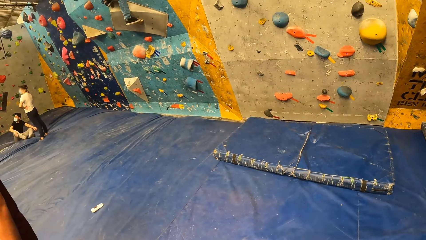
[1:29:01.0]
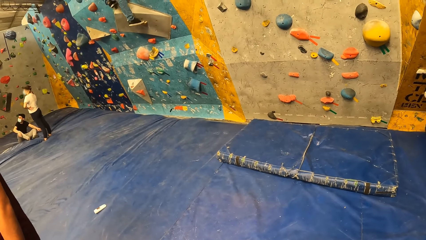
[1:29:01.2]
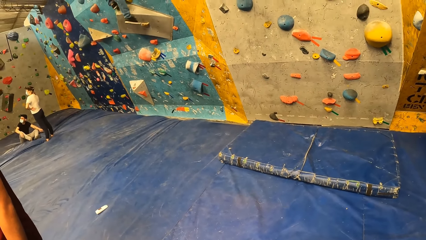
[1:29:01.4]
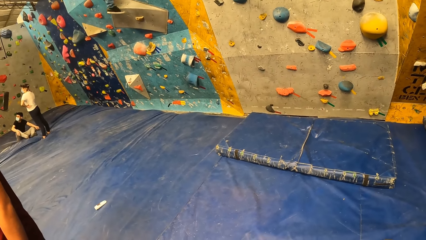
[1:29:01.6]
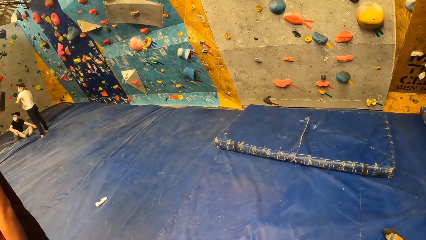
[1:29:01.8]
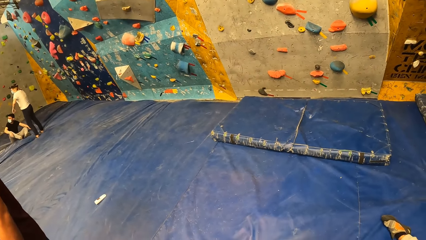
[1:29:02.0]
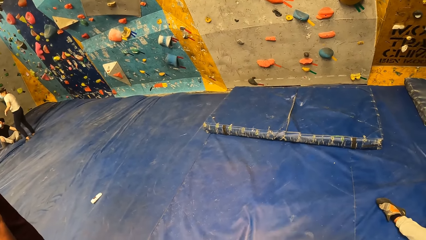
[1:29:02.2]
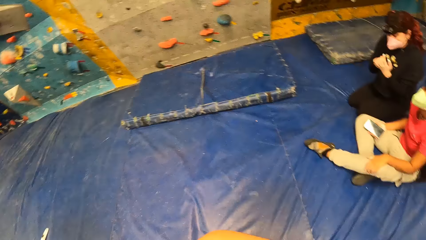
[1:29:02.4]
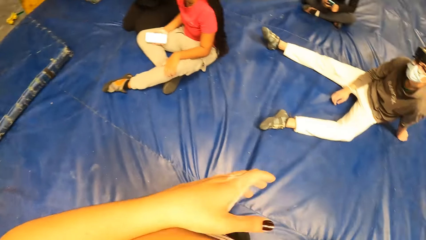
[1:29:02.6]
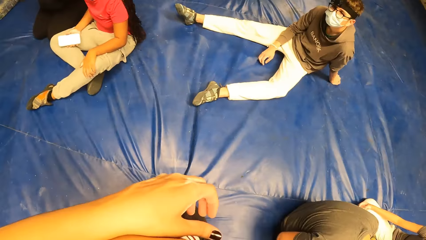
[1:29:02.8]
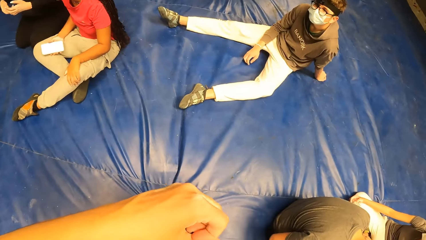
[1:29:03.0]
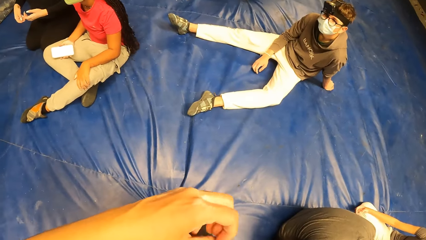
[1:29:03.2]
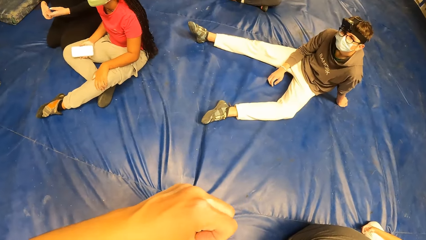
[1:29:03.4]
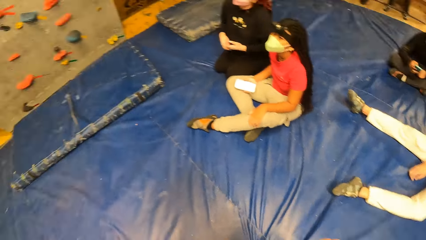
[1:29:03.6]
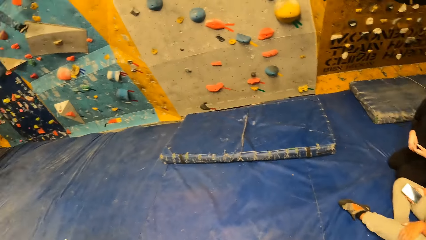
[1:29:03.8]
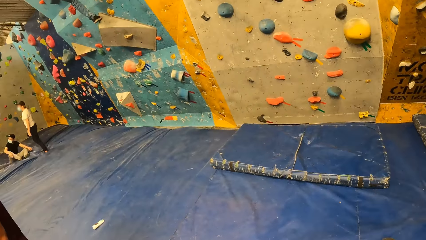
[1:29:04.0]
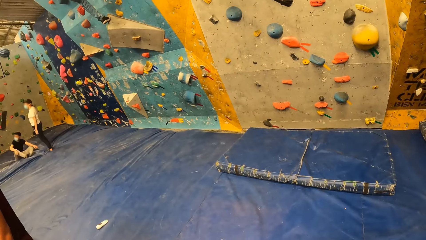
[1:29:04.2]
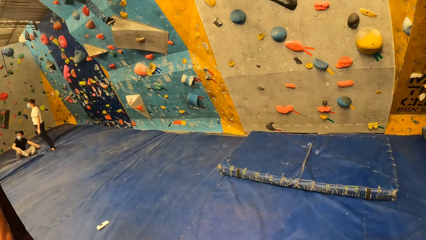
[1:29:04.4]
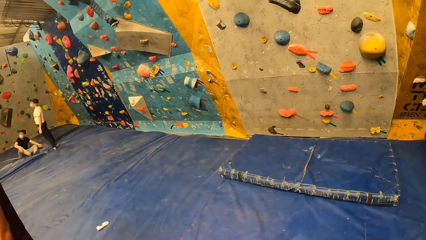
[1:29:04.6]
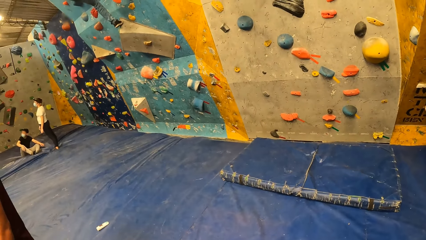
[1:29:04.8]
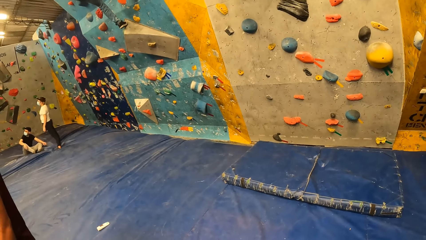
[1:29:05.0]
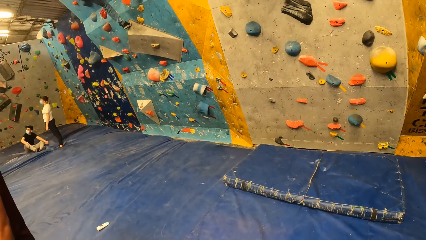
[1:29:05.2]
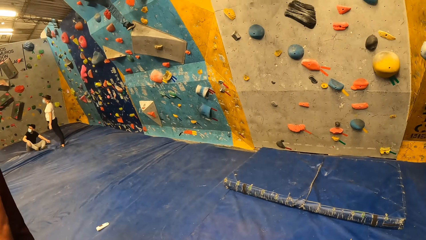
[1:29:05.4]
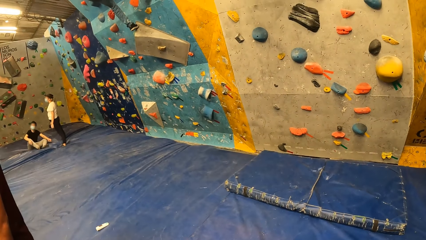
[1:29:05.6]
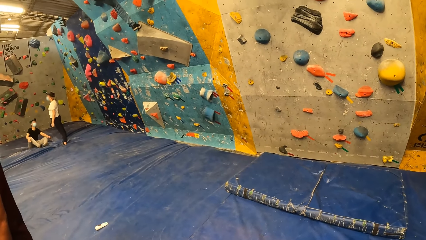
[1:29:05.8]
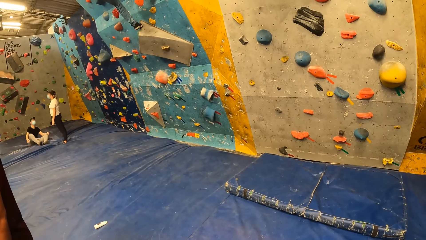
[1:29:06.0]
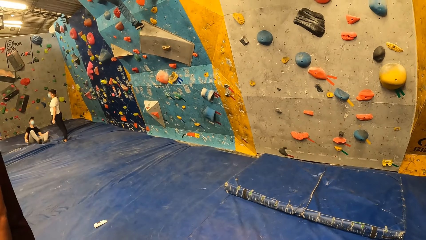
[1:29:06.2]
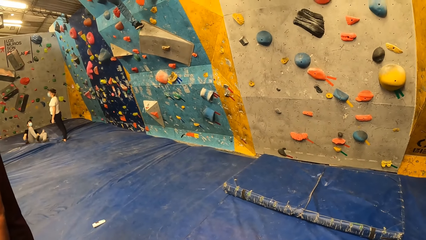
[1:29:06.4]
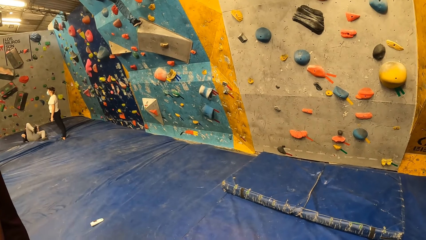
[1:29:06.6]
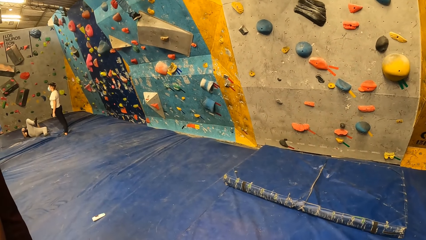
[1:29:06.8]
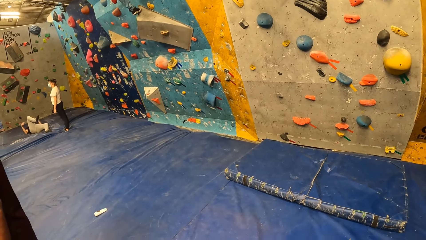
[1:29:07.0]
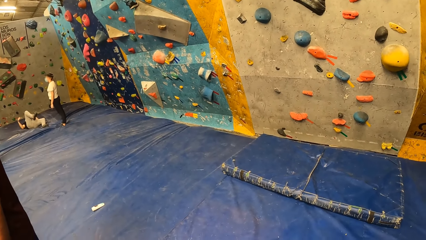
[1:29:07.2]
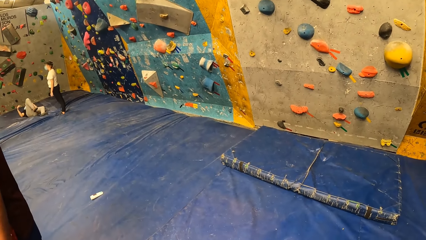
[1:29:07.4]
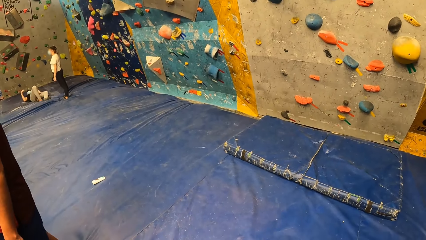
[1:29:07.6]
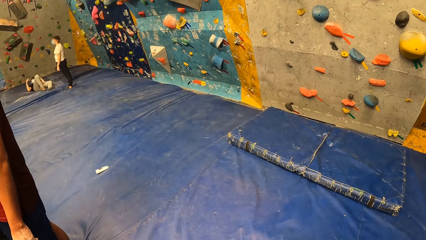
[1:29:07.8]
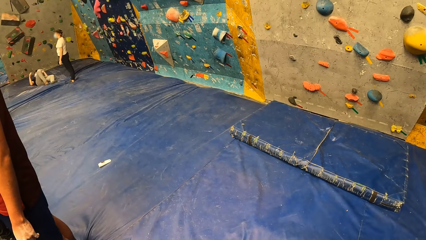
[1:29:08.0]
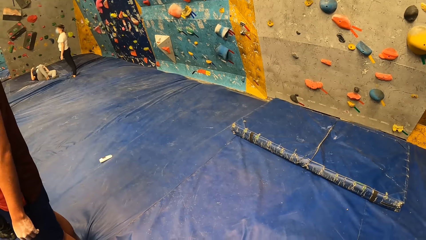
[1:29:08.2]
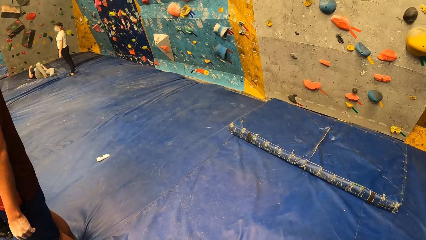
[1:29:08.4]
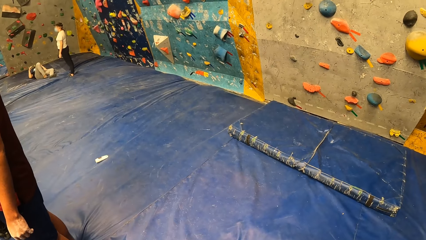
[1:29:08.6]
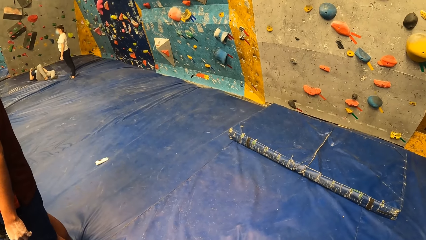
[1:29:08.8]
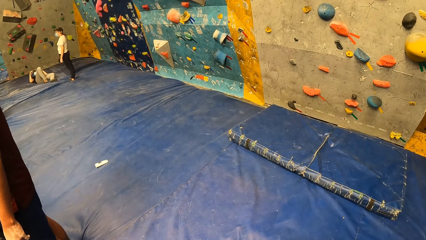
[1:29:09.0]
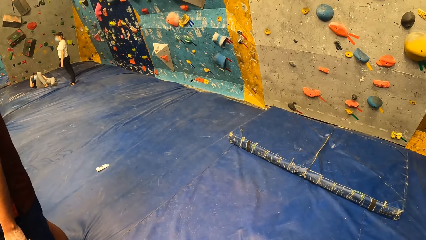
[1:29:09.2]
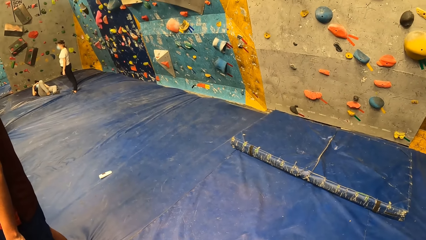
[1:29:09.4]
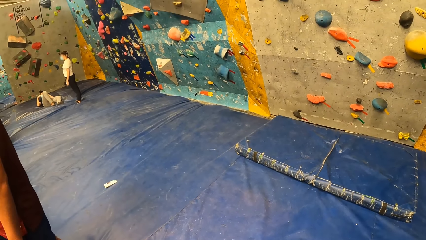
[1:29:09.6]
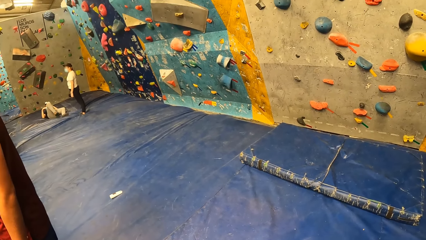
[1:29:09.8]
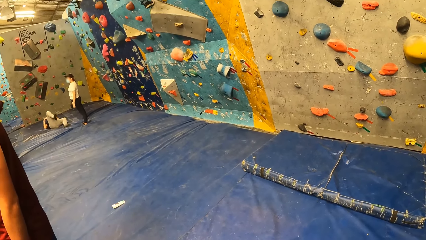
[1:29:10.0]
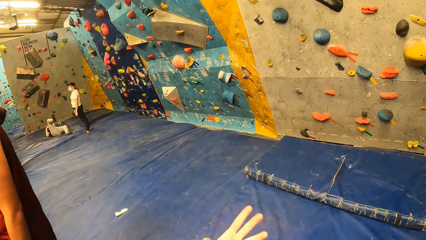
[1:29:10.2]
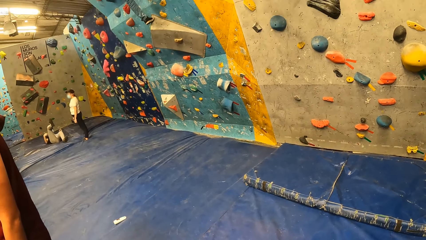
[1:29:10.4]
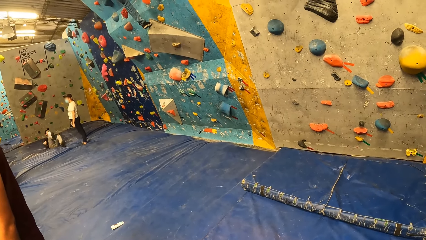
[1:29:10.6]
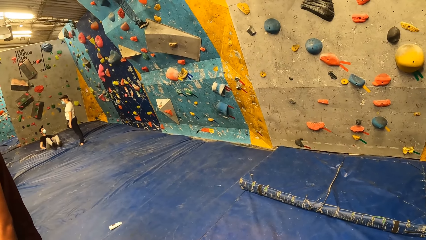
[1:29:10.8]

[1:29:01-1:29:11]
The camera wearer moves her hand. She looks at a man.

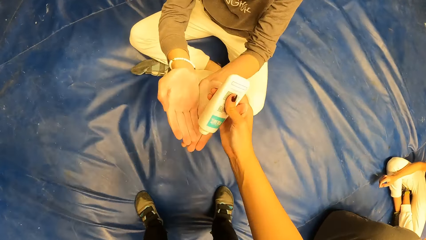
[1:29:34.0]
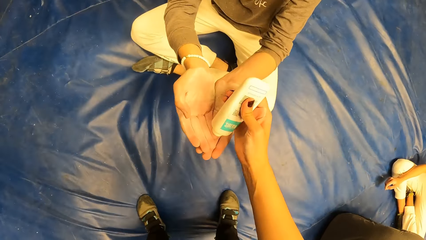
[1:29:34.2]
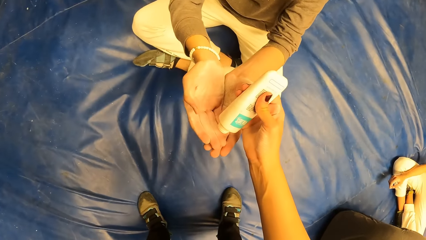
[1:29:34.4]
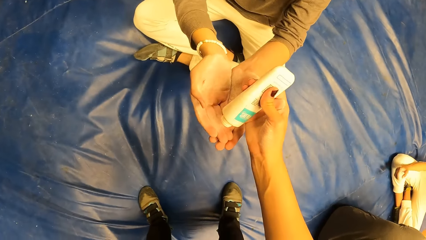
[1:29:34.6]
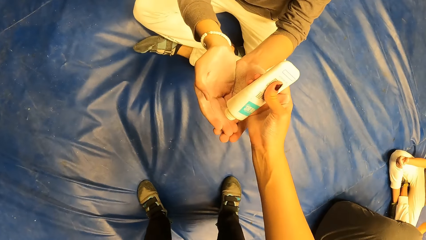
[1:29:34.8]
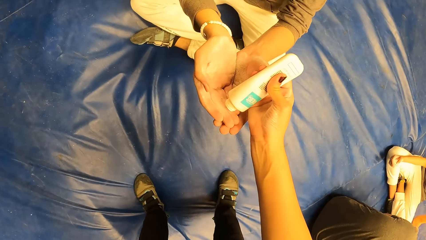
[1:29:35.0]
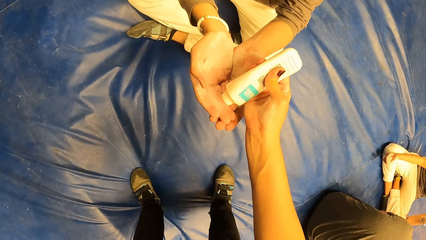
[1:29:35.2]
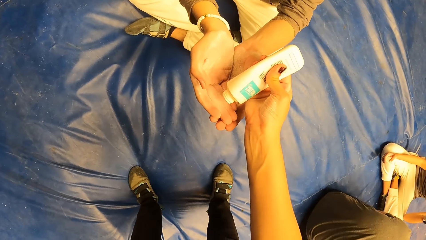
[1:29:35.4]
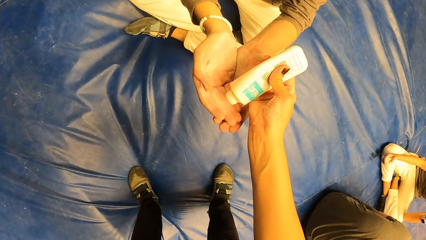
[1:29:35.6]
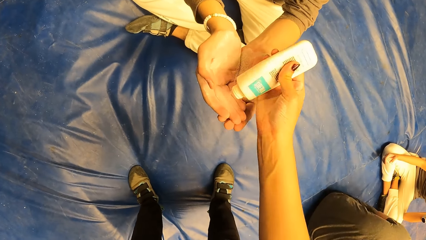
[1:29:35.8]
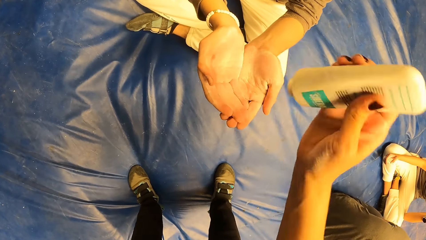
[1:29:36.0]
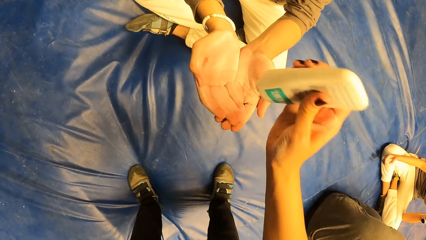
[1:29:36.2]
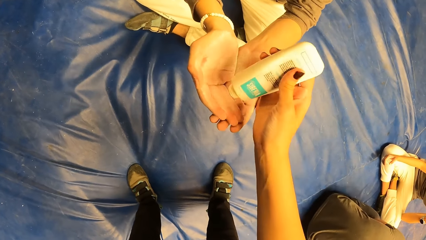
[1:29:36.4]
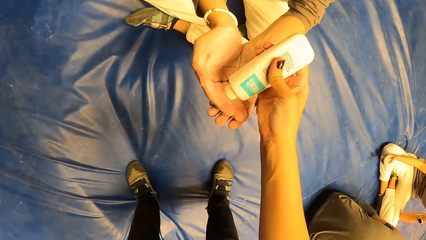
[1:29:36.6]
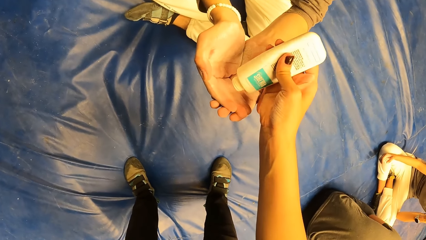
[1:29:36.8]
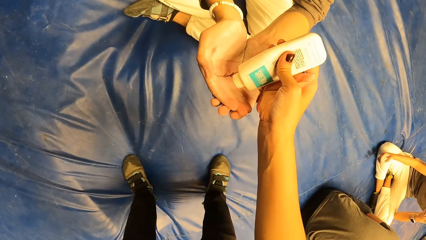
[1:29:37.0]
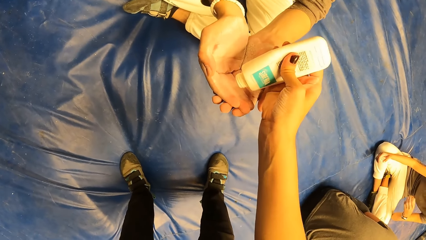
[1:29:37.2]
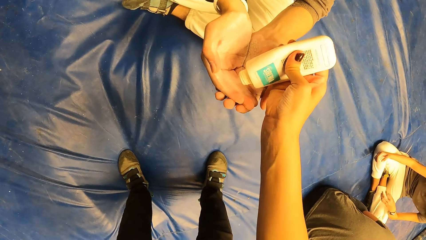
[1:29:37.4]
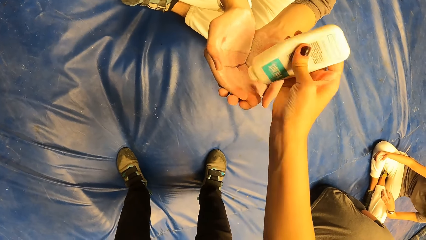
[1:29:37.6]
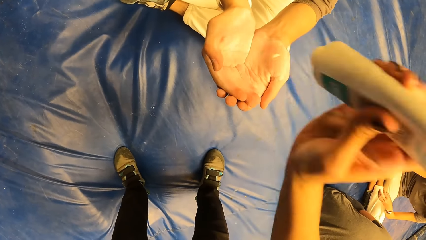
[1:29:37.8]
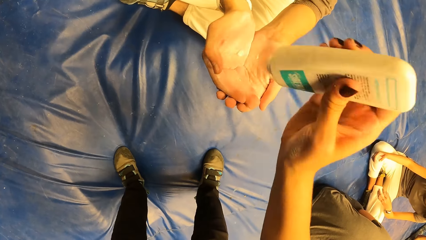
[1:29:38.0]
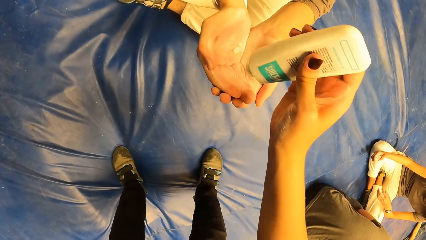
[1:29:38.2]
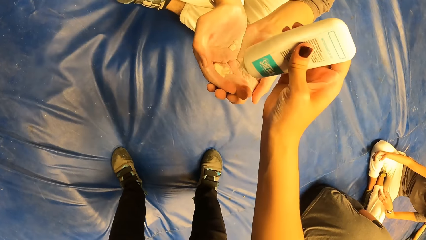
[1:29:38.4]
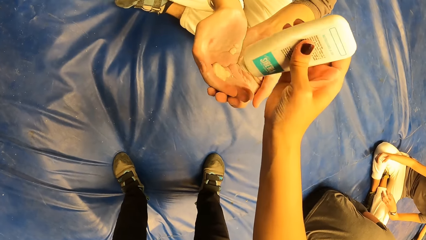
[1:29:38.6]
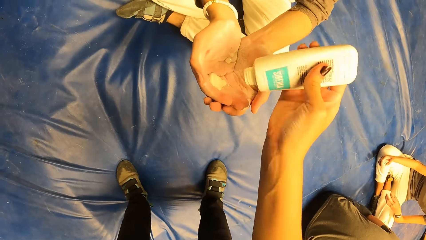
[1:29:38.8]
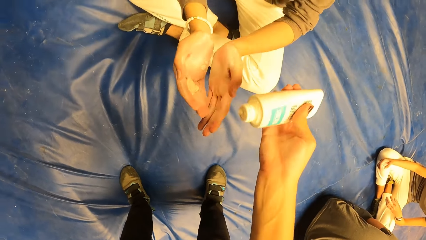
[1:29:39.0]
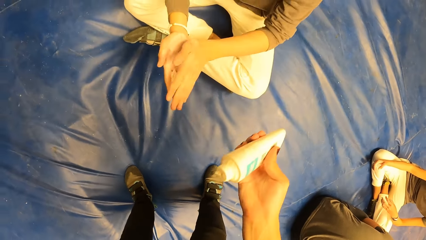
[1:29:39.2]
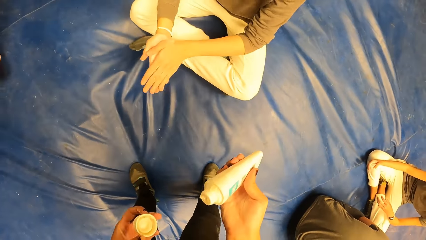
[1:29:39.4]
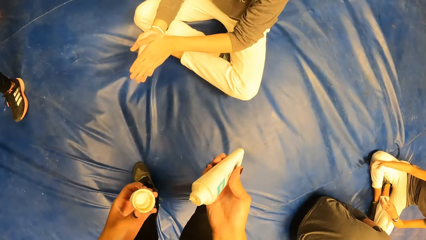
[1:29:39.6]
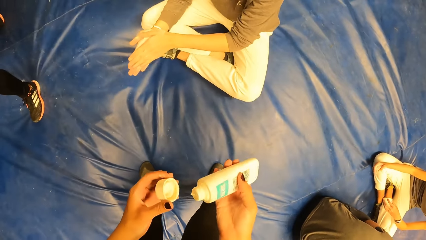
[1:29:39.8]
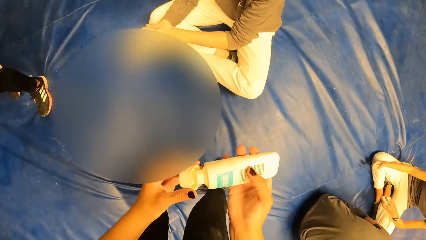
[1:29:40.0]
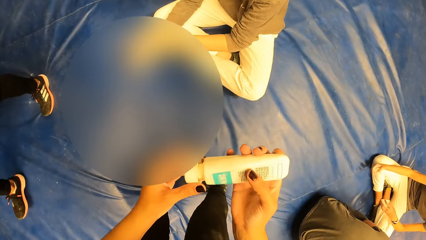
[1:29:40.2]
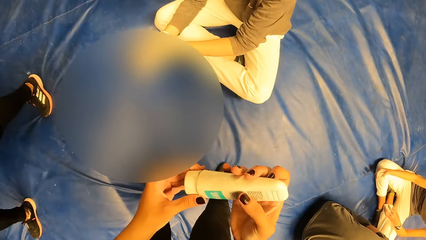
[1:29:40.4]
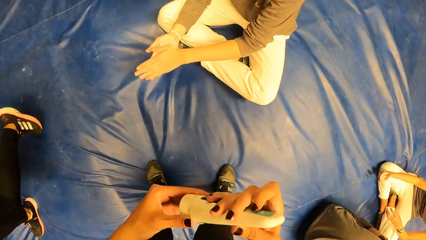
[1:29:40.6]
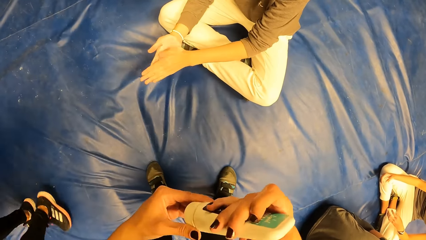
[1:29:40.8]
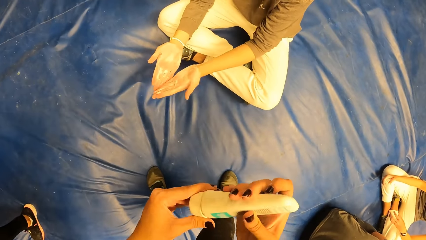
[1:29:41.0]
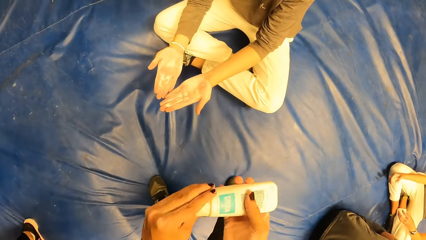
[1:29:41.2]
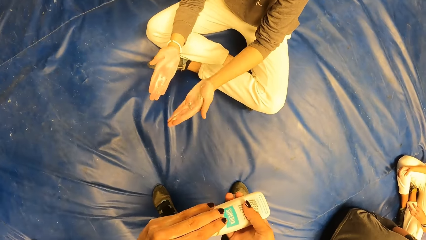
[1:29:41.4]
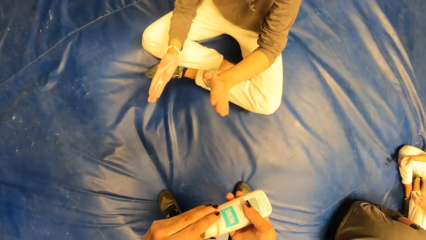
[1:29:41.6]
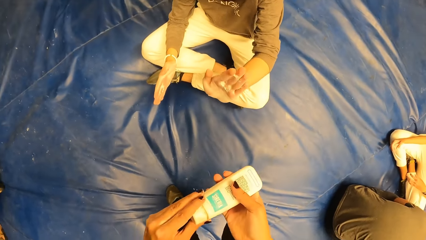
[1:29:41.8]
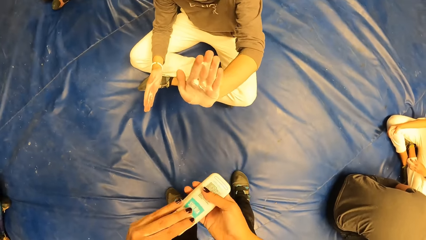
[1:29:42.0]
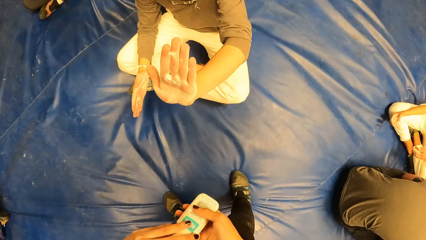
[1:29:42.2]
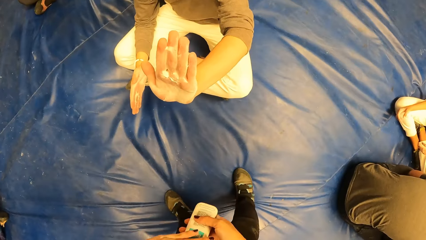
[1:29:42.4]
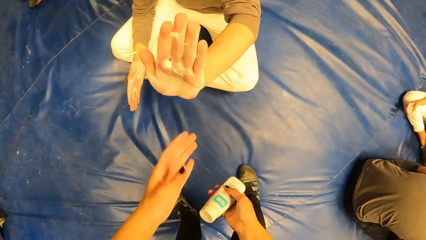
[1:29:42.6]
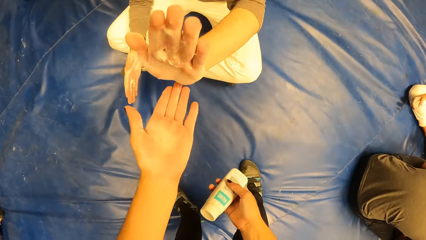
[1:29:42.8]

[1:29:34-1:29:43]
The camera wearer pours powder from the tube of powder in her right hand into a man's hands. She pours lotion on the man's hands. She closes the cover of the tube of powder in her right hand with her left hand. The man rubs lotion on his hands.
